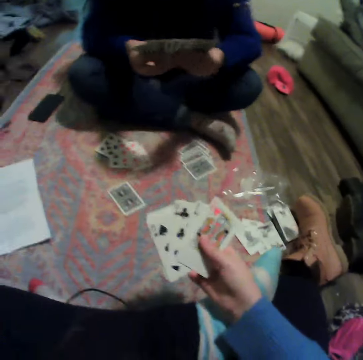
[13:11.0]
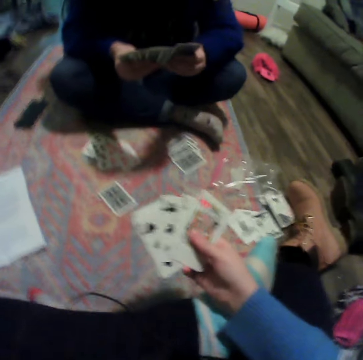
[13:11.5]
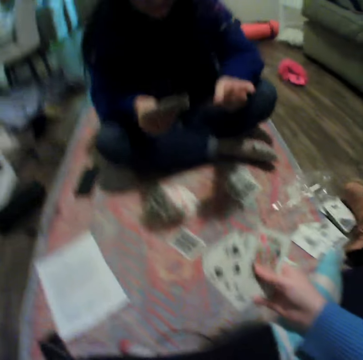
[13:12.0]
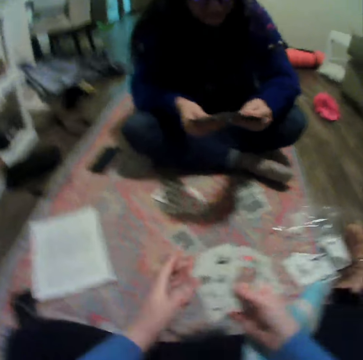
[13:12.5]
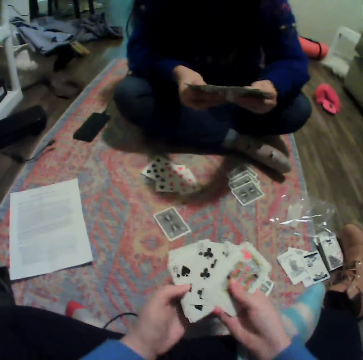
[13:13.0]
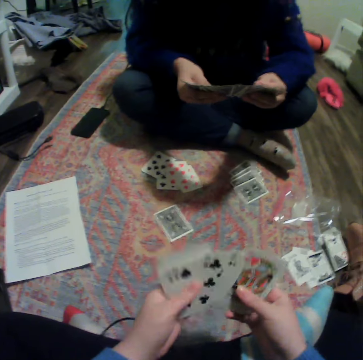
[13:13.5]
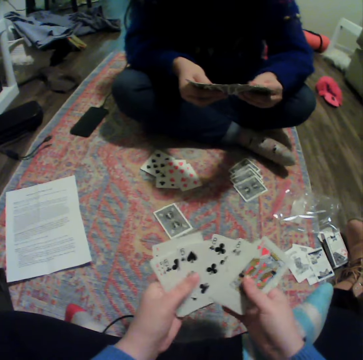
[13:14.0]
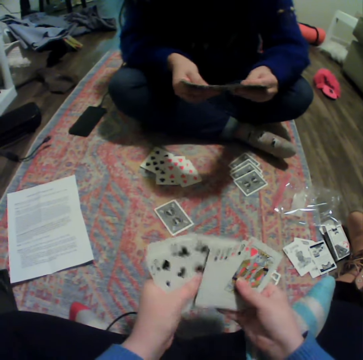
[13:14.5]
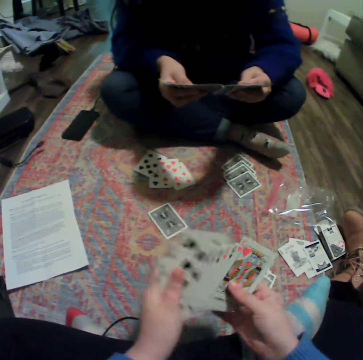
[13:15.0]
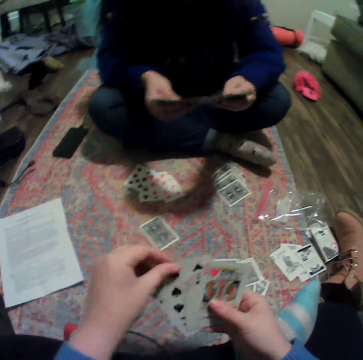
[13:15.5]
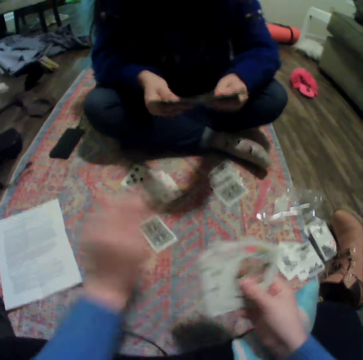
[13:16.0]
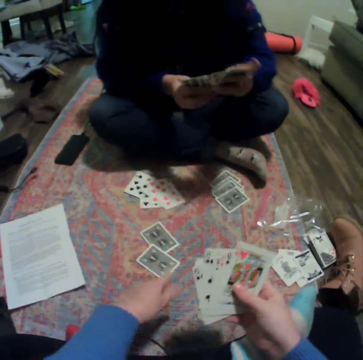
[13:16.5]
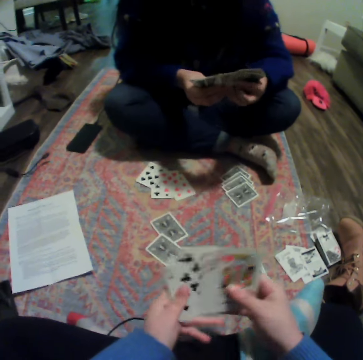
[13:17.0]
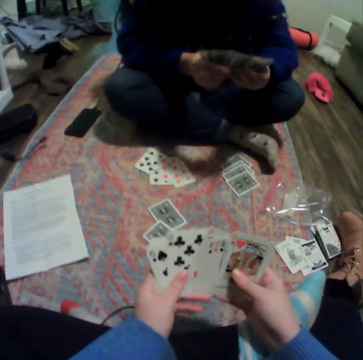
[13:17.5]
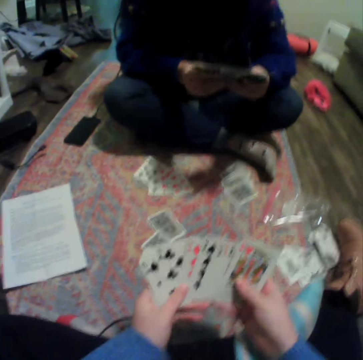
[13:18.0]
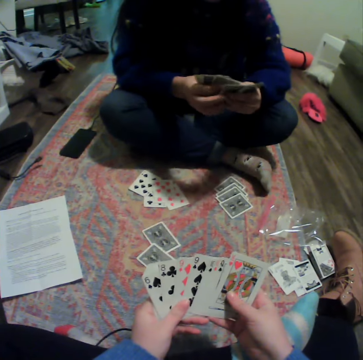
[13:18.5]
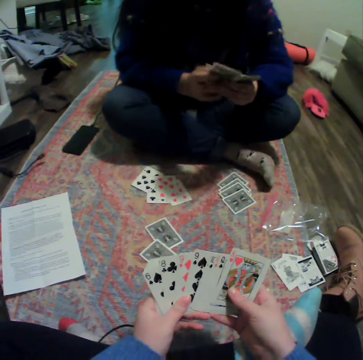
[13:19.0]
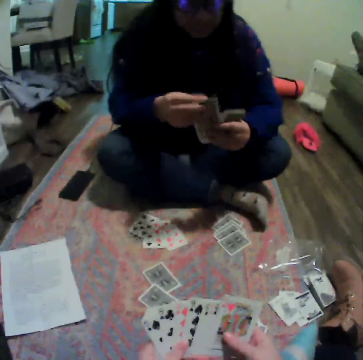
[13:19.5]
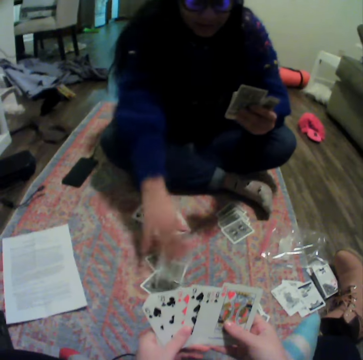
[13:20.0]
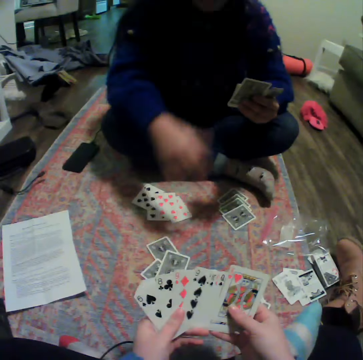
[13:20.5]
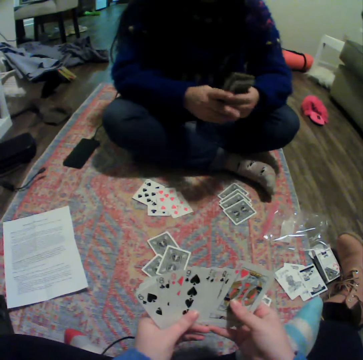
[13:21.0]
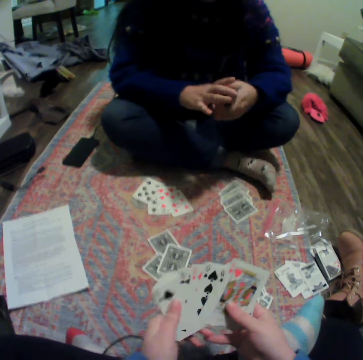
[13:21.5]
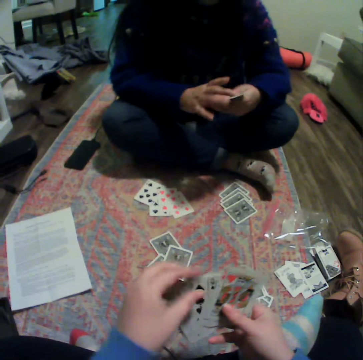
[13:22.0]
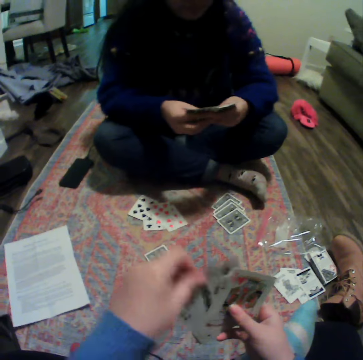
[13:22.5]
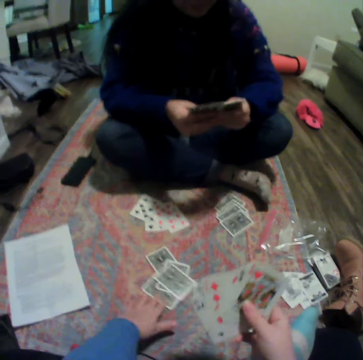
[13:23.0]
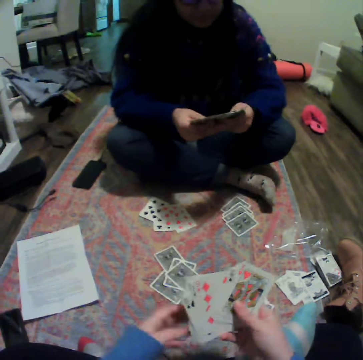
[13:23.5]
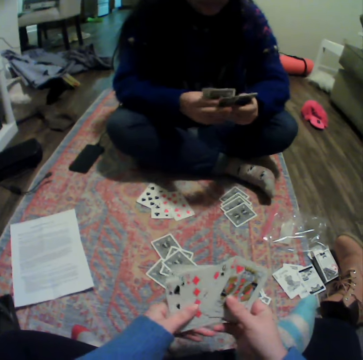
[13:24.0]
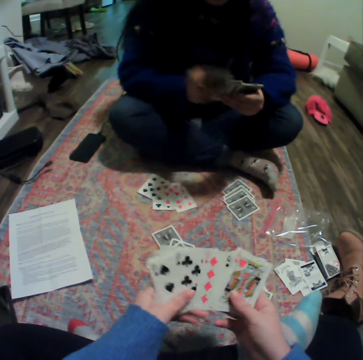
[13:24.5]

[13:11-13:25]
The camera wearer moves a hand. They spread cards. They place a card on the carpet. They spread the cards. A lady organizes her cards. The lady places a card on the carpet. The lady gathers a hand. The camera wearer places a card on the carpet. The lady spreads the cards.

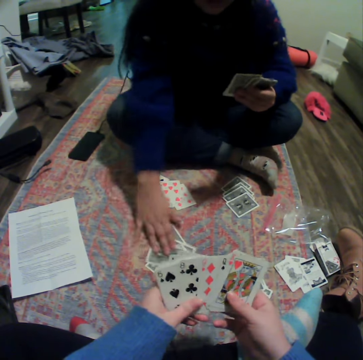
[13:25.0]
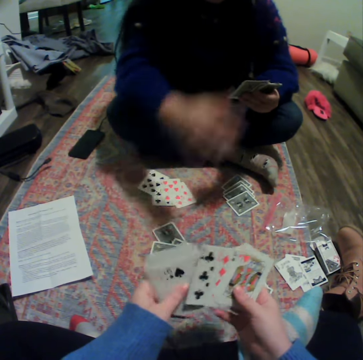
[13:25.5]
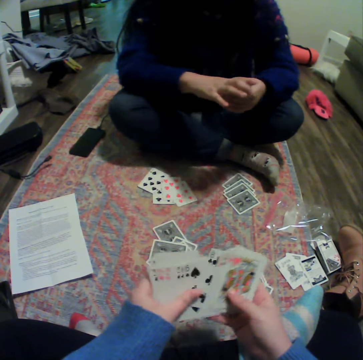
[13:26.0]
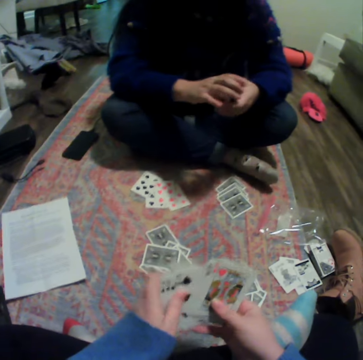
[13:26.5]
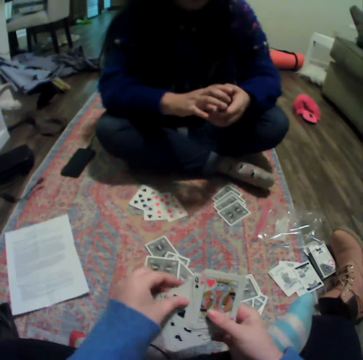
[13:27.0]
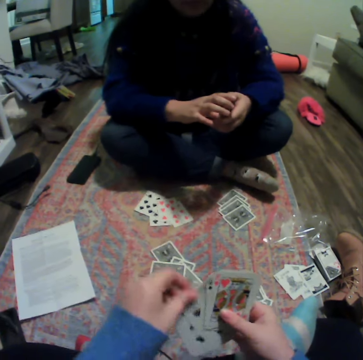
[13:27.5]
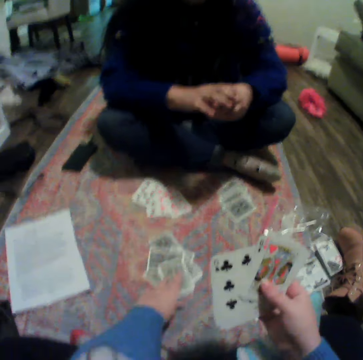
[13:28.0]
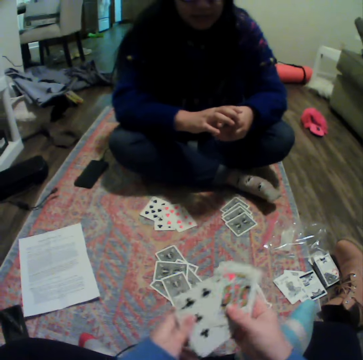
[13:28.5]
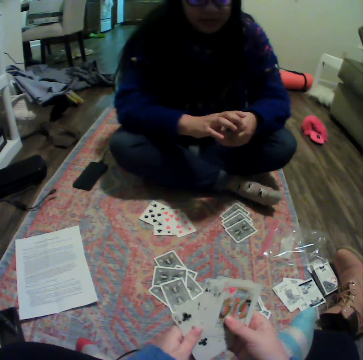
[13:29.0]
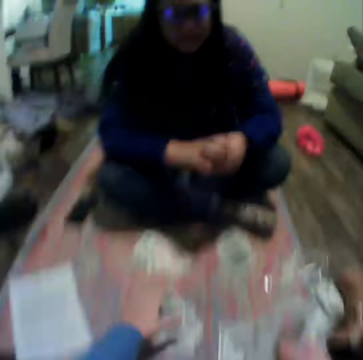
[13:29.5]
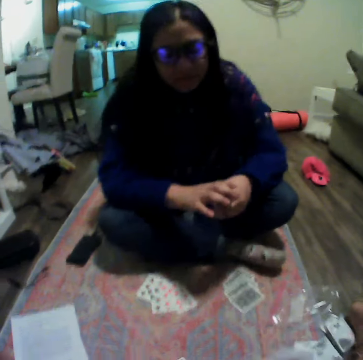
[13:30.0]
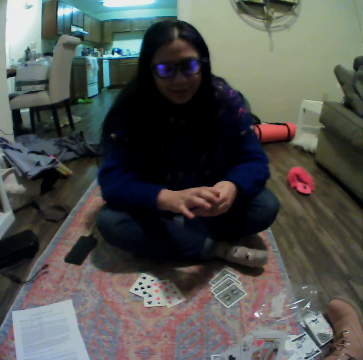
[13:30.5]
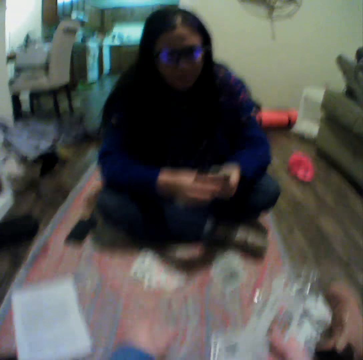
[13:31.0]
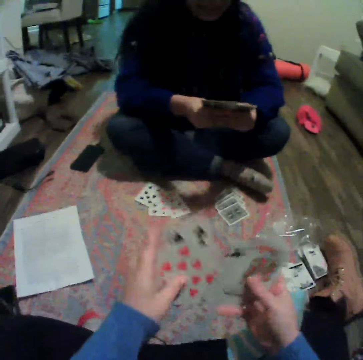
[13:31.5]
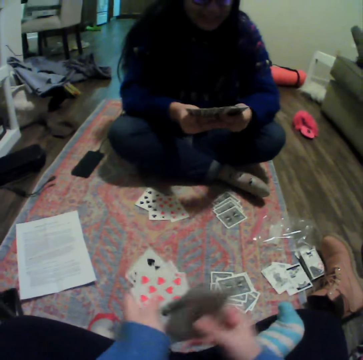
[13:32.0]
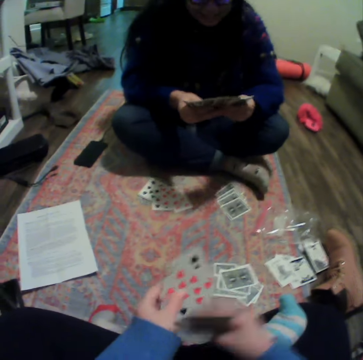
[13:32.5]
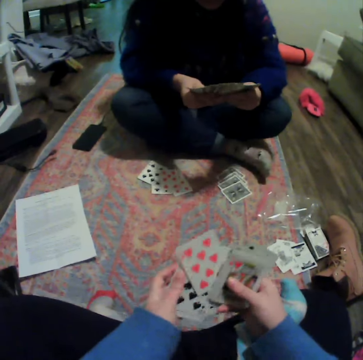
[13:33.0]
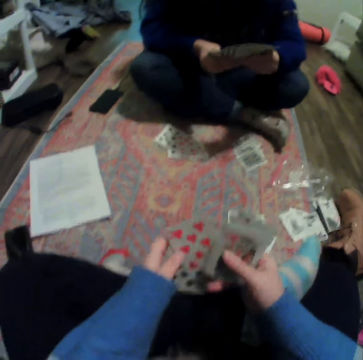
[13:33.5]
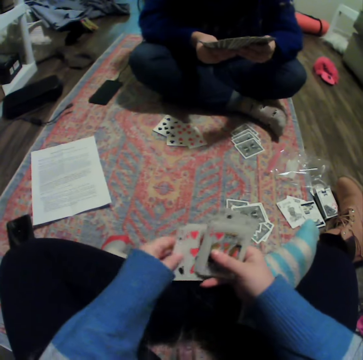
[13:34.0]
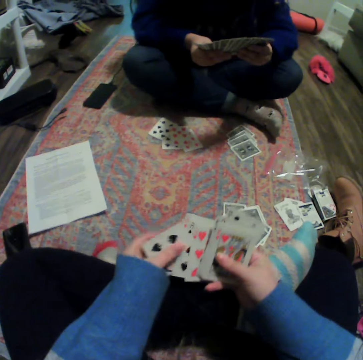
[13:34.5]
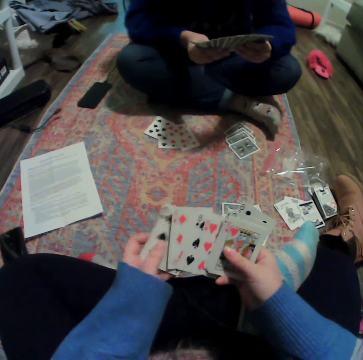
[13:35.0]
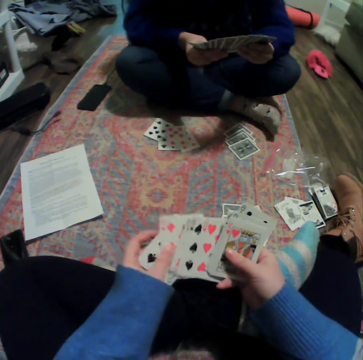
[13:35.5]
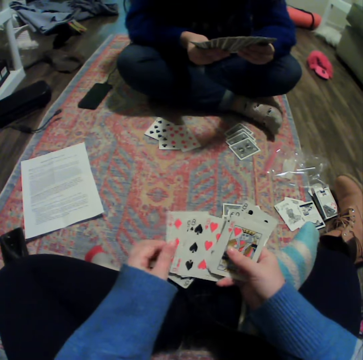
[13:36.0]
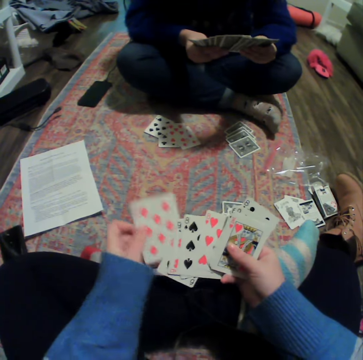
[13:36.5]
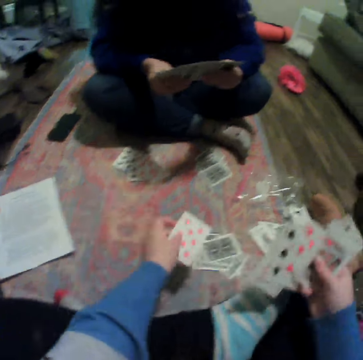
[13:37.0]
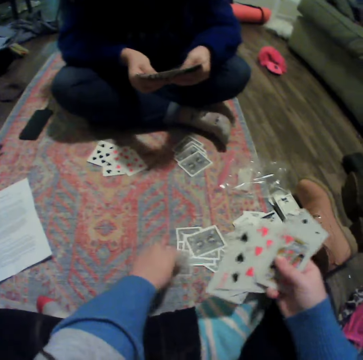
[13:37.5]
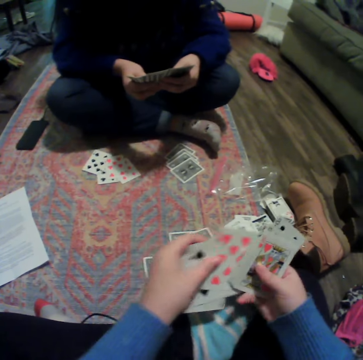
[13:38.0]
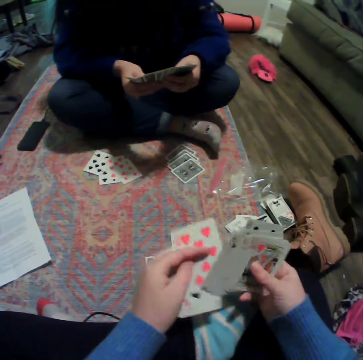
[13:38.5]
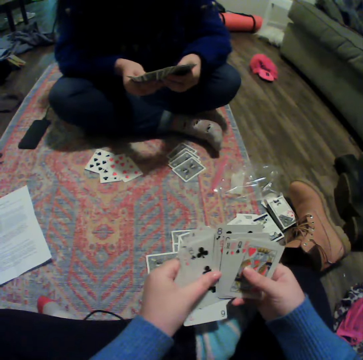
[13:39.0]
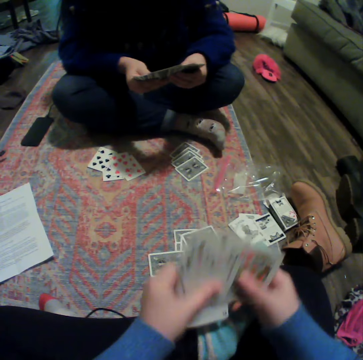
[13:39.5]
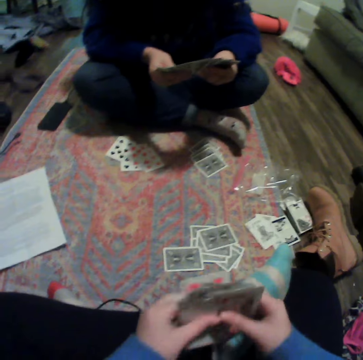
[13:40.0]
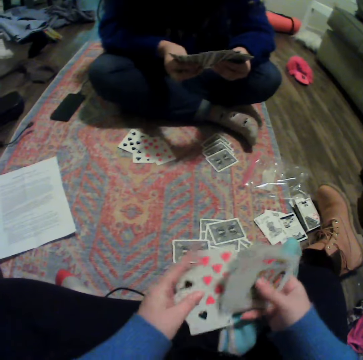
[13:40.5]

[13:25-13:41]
A lady places a card on the carpet. The camera wearer spreads cards. The lady gathers a card. The camera wearer places a card on the carpet. They pick some cards on the carpet. They move a hand. They reshuffle the cards. The lady spreads a card. The camera wearer spreads the cards. They organize her cards. They place a card on the carpet. They spread the cards.

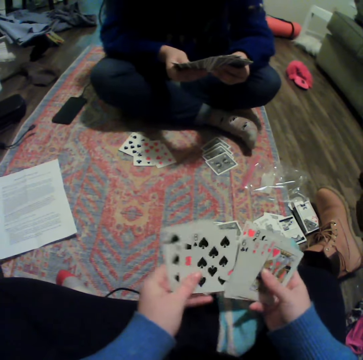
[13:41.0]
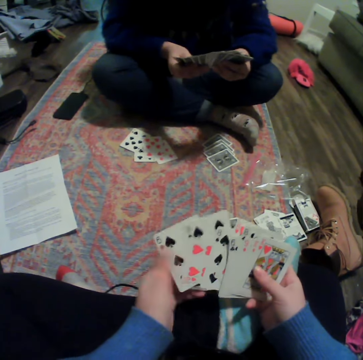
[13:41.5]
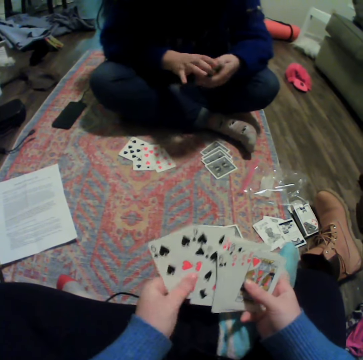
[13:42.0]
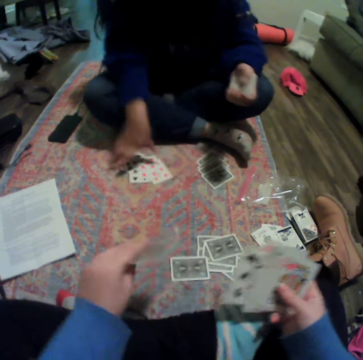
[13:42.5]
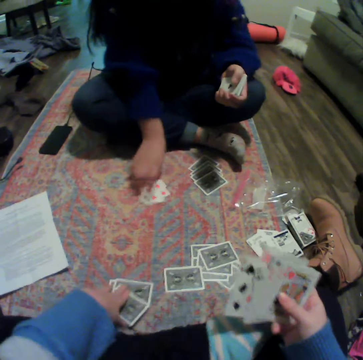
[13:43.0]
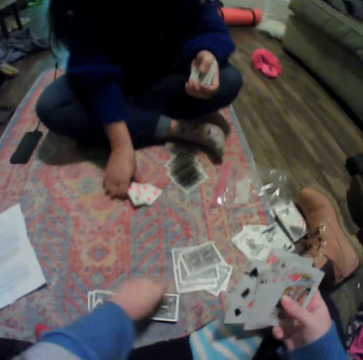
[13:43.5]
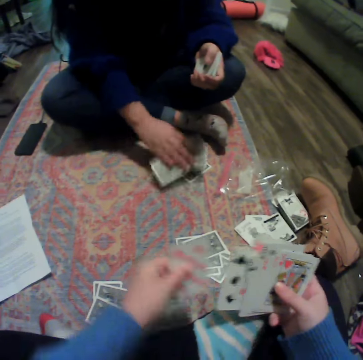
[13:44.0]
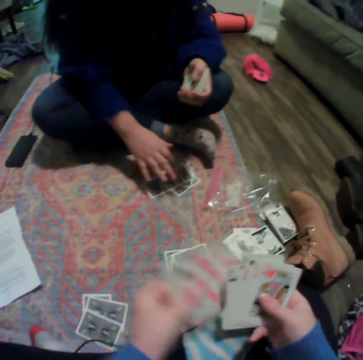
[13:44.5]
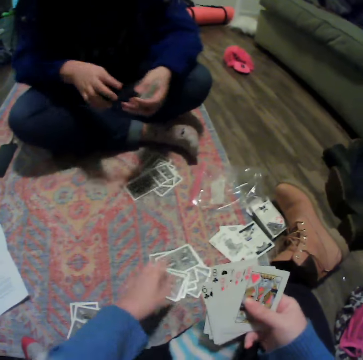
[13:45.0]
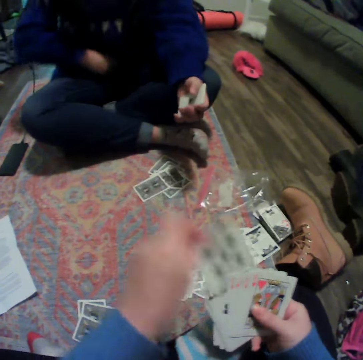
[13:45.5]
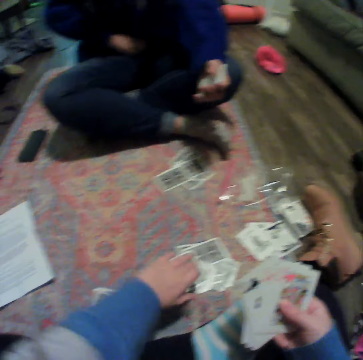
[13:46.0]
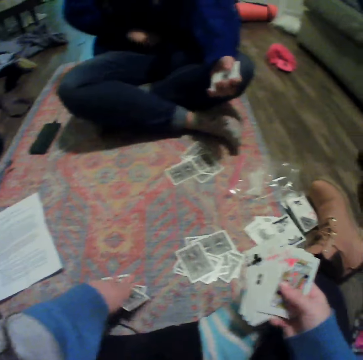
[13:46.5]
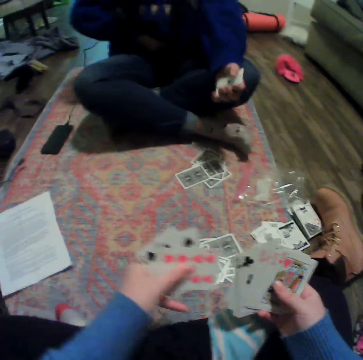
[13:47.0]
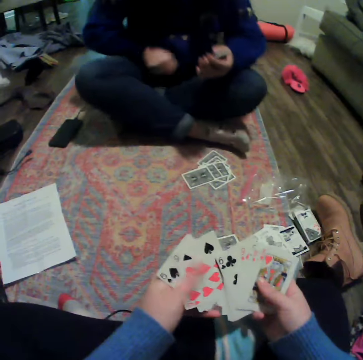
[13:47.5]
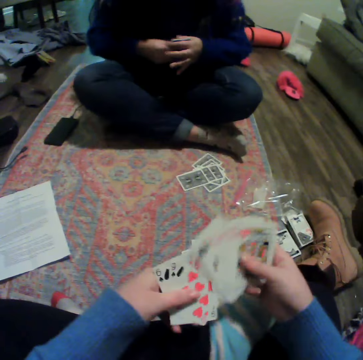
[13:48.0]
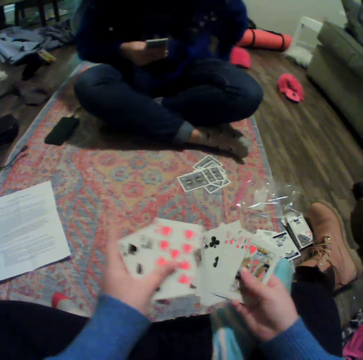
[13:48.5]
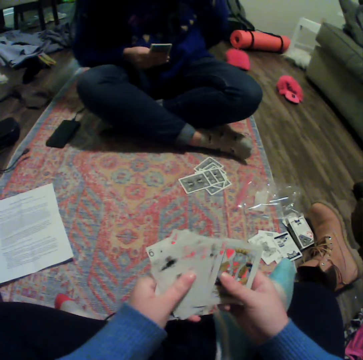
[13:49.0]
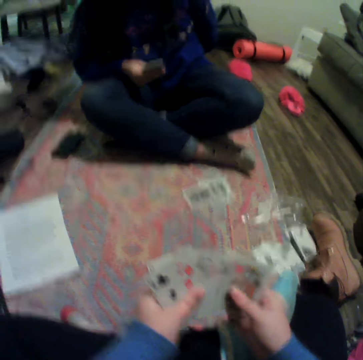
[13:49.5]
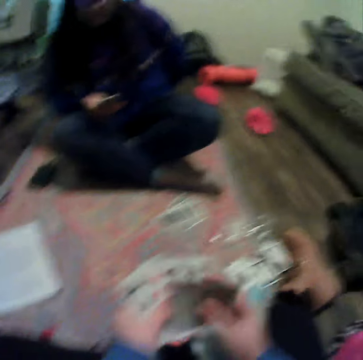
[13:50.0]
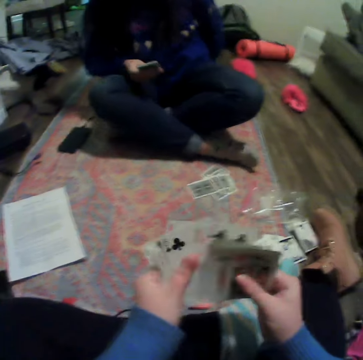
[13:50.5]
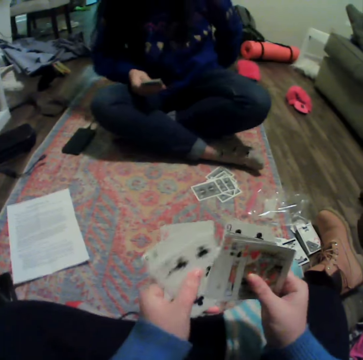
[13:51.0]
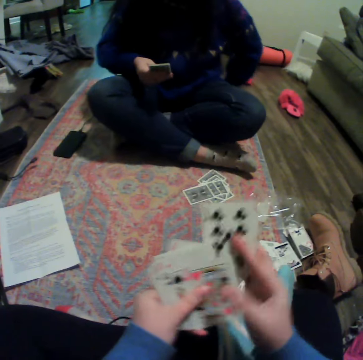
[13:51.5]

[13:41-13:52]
A lady picks the cards on the carpet. The camera wearer puts a card down. They put a card down again. They drop the card on the floor. They place a card on the carpet. The lady scratches on the waist. The camera wearer picks some cards on the carpet. They spread the cards. The lady moves a hand.
